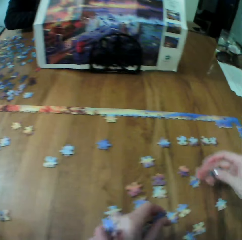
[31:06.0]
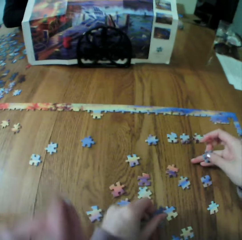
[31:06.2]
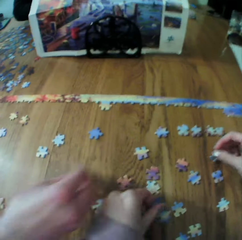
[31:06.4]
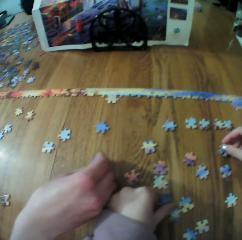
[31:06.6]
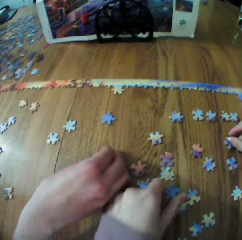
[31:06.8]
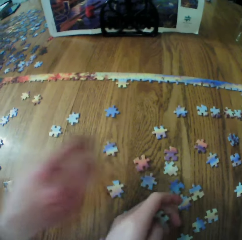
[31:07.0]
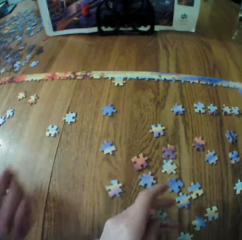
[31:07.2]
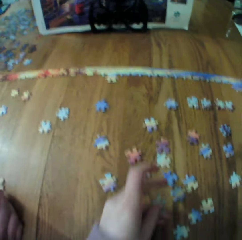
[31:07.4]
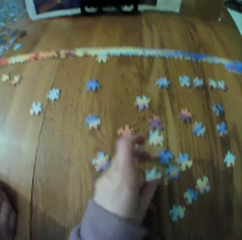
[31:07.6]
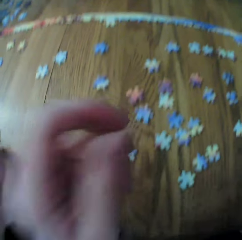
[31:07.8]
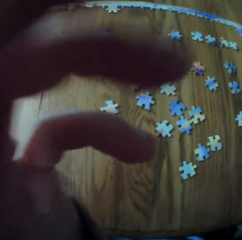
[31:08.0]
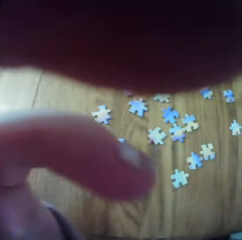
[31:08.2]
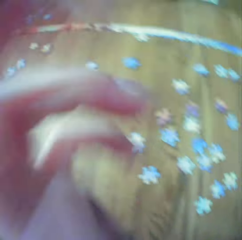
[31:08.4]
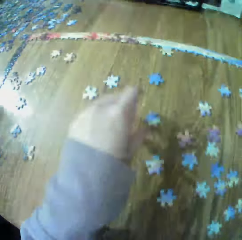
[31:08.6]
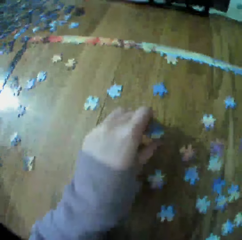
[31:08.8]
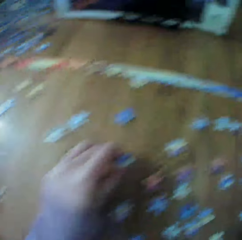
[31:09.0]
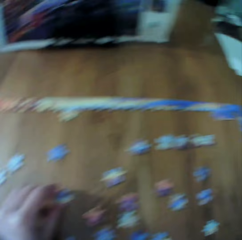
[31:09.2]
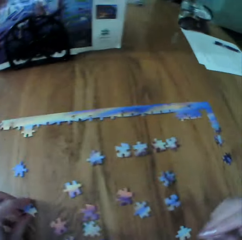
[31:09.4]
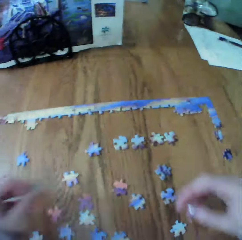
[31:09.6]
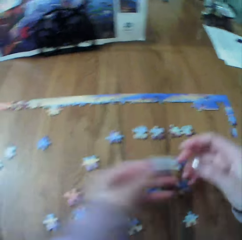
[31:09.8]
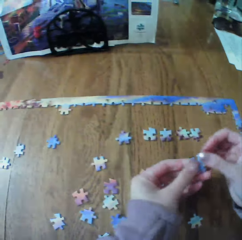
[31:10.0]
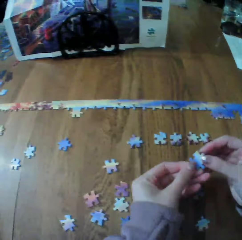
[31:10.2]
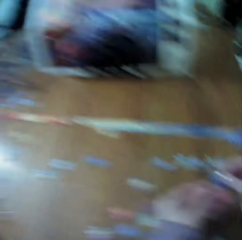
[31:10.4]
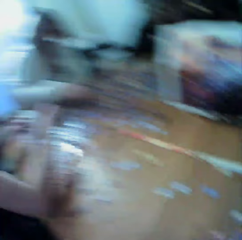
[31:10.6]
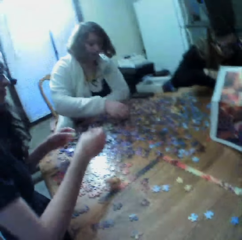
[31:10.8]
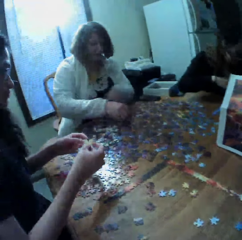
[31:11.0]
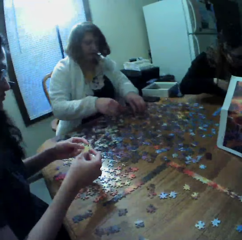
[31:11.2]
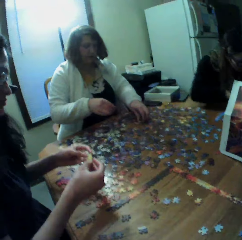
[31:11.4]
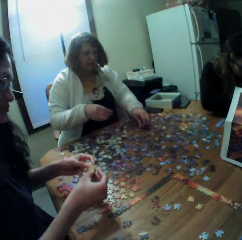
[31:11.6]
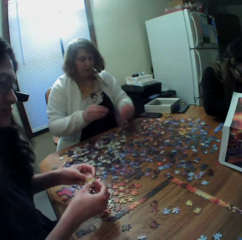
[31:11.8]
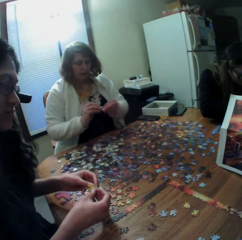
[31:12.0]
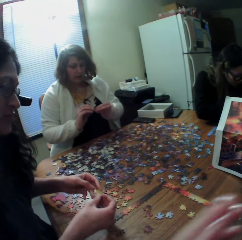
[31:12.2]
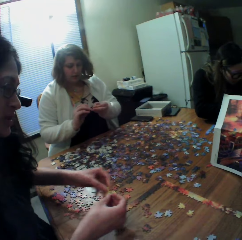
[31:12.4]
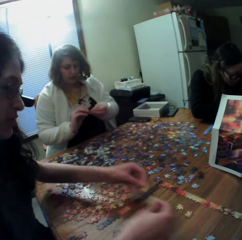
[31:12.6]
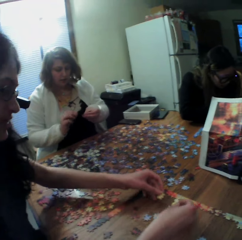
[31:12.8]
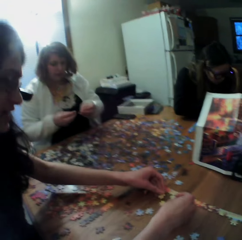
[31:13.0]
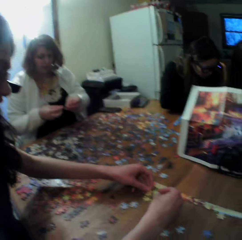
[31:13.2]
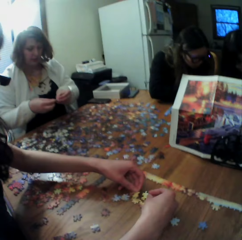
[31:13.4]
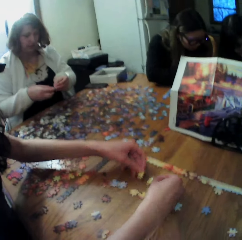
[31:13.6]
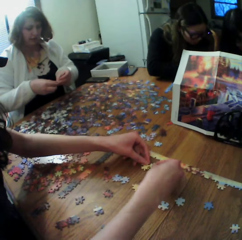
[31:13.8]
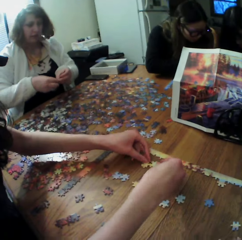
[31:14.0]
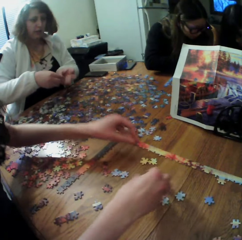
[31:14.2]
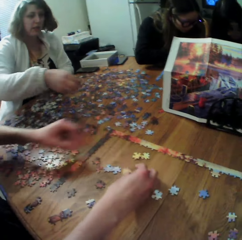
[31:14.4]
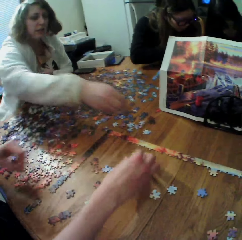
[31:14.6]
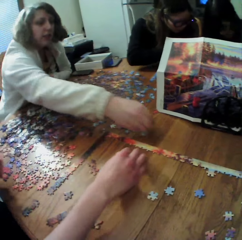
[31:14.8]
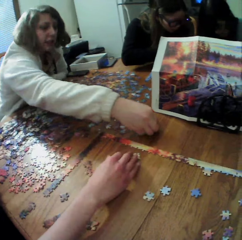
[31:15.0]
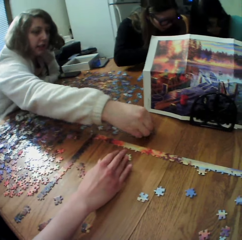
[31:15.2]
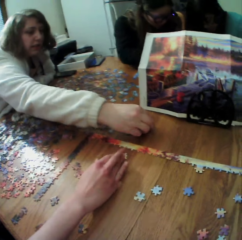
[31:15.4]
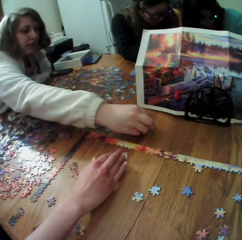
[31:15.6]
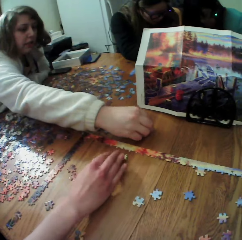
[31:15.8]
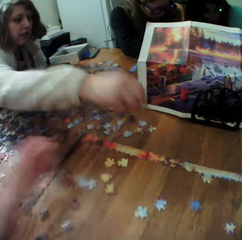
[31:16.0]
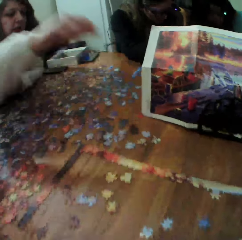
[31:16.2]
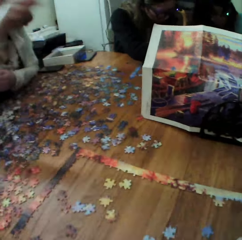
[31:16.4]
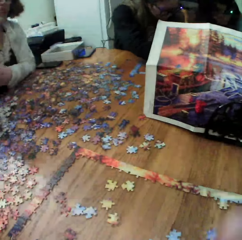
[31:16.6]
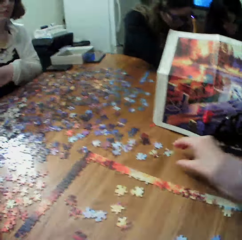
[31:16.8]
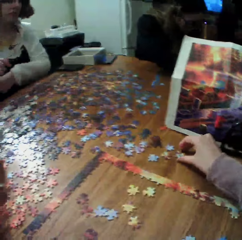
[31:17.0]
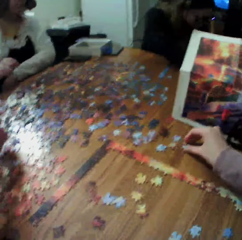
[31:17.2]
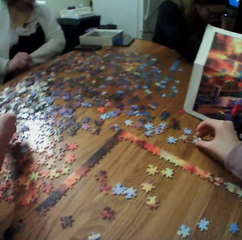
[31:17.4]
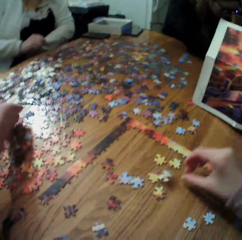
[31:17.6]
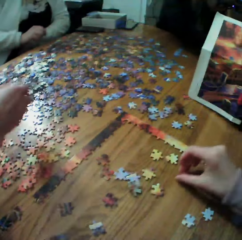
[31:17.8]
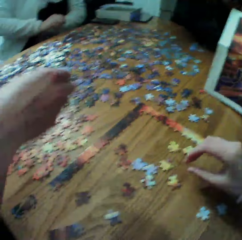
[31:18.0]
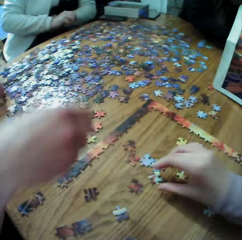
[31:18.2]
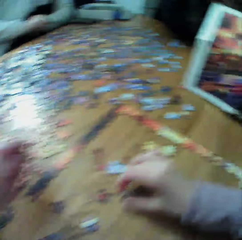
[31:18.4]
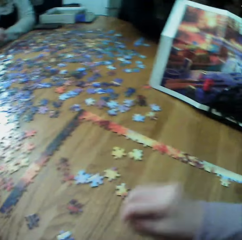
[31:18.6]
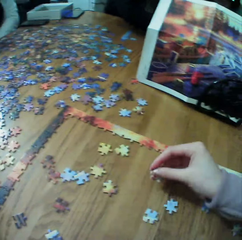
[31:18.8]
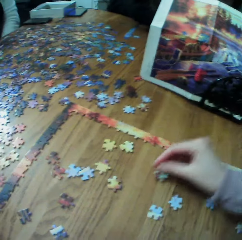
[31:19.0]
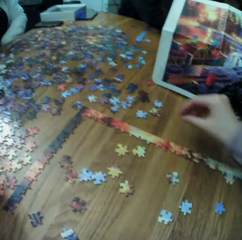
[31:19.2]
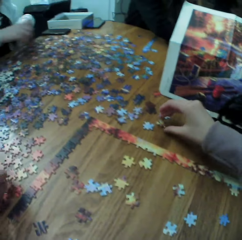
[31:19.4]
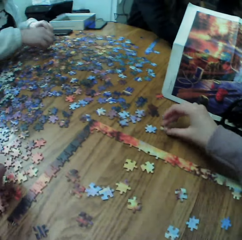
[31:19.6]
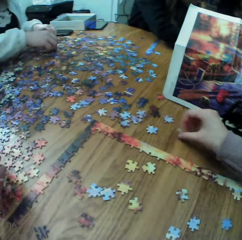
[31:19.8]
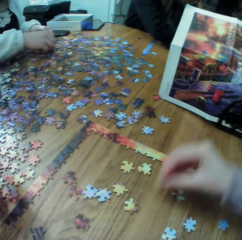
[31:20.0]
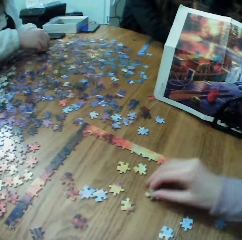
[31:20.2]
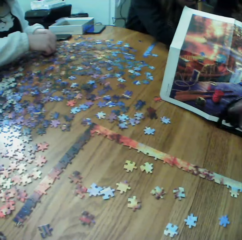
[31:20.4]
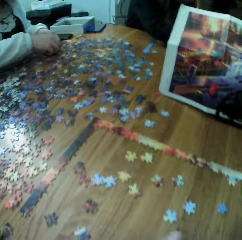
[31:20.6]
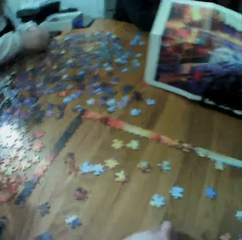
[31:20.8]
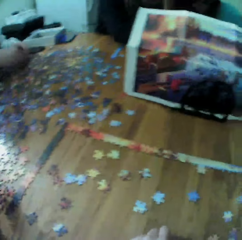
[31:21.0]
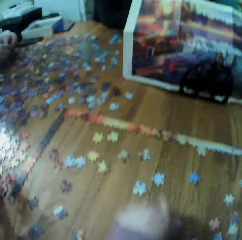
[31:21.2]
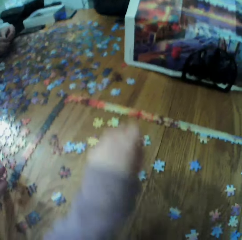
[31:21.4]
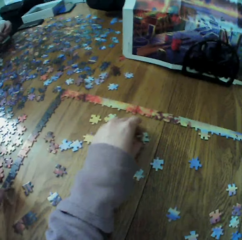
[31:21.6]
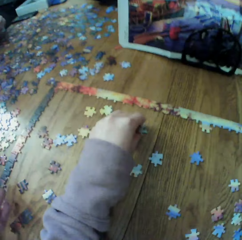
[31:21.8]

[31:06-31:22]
The camera wearer looks around. A woman picks the puzzle piece. Another woman picks the puzzle piece.

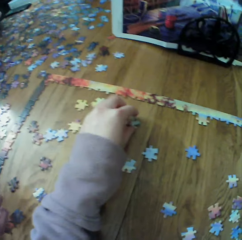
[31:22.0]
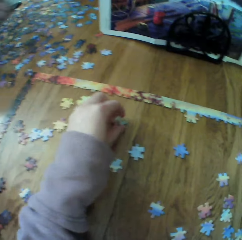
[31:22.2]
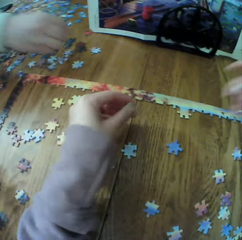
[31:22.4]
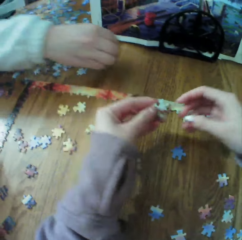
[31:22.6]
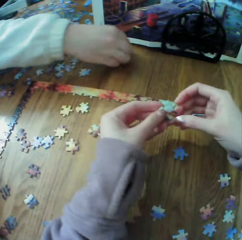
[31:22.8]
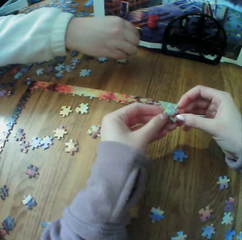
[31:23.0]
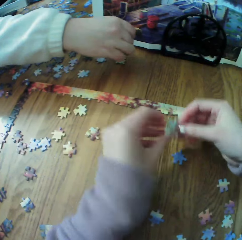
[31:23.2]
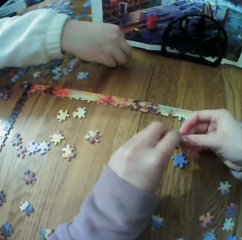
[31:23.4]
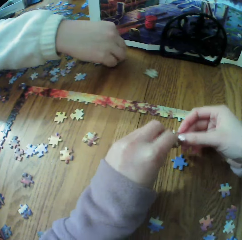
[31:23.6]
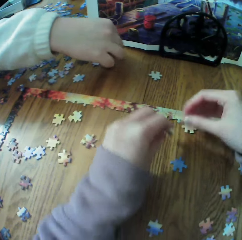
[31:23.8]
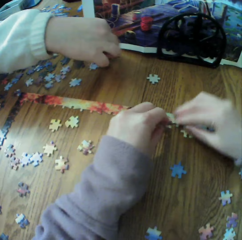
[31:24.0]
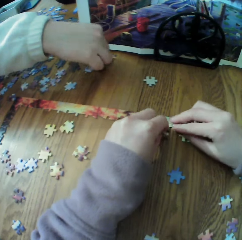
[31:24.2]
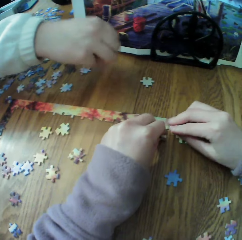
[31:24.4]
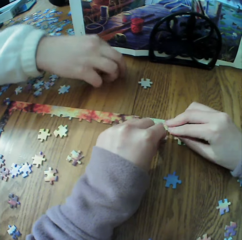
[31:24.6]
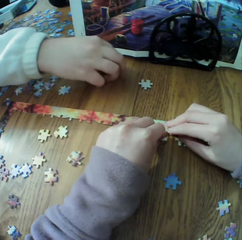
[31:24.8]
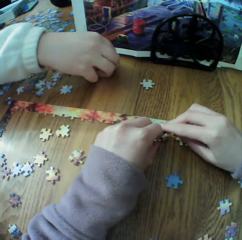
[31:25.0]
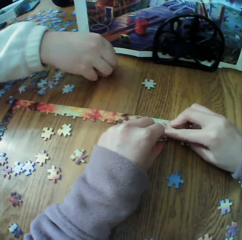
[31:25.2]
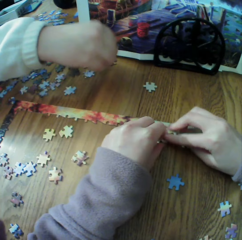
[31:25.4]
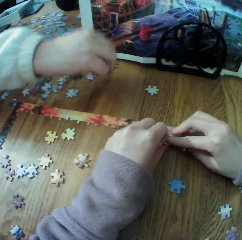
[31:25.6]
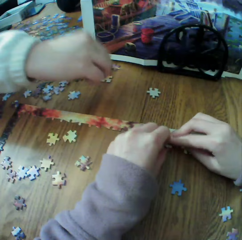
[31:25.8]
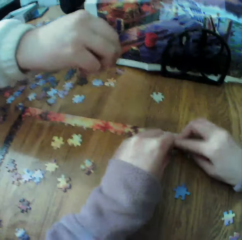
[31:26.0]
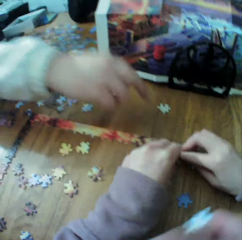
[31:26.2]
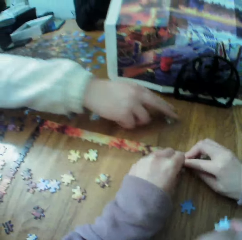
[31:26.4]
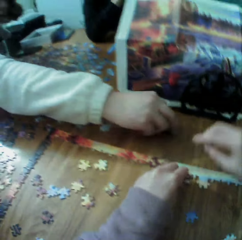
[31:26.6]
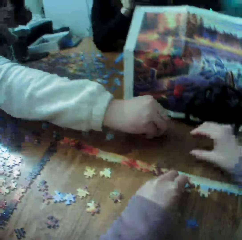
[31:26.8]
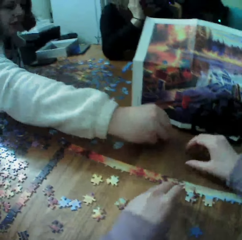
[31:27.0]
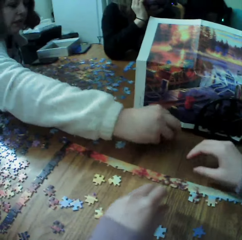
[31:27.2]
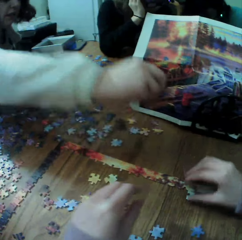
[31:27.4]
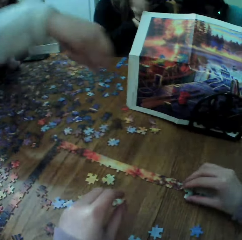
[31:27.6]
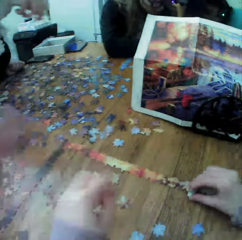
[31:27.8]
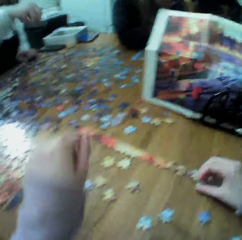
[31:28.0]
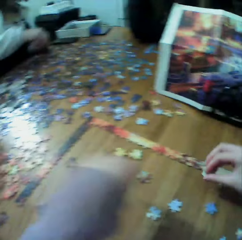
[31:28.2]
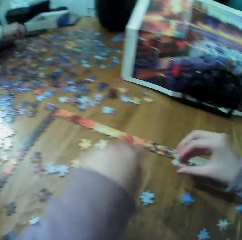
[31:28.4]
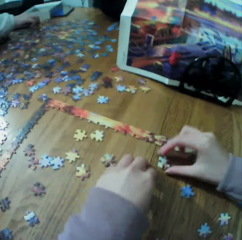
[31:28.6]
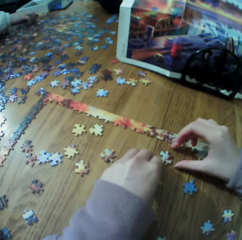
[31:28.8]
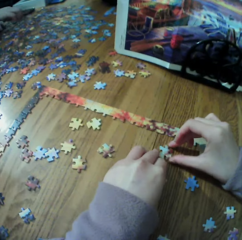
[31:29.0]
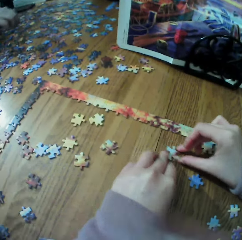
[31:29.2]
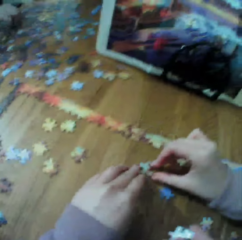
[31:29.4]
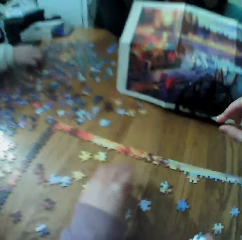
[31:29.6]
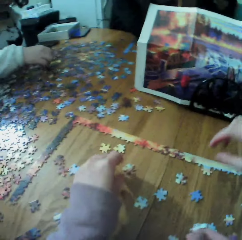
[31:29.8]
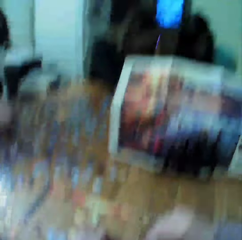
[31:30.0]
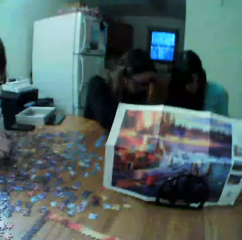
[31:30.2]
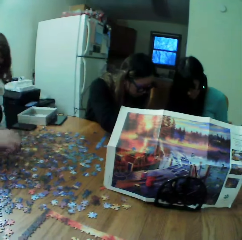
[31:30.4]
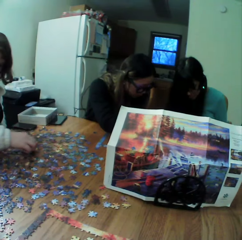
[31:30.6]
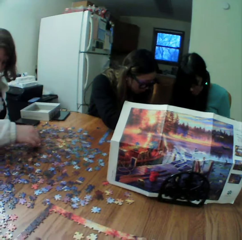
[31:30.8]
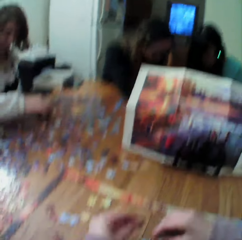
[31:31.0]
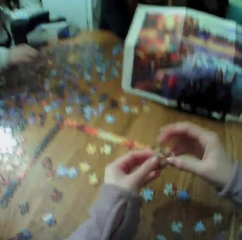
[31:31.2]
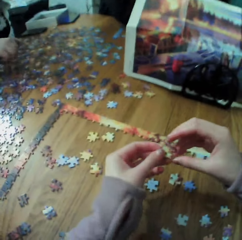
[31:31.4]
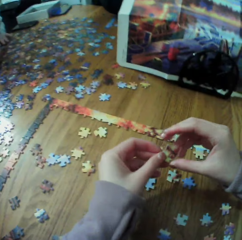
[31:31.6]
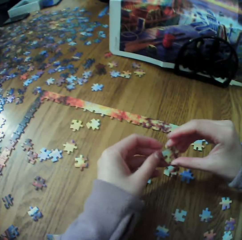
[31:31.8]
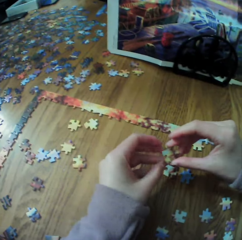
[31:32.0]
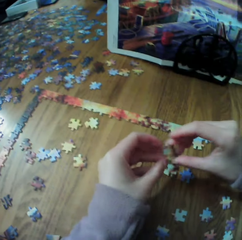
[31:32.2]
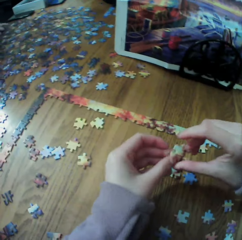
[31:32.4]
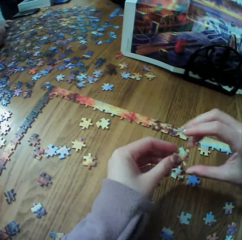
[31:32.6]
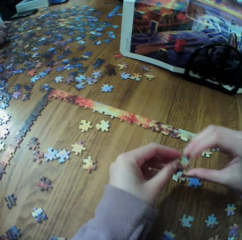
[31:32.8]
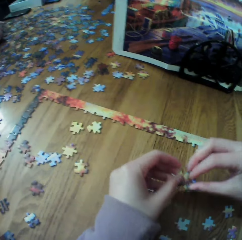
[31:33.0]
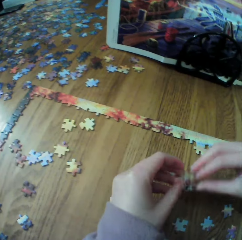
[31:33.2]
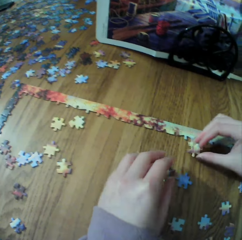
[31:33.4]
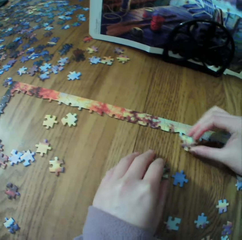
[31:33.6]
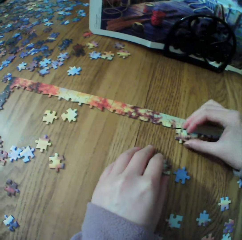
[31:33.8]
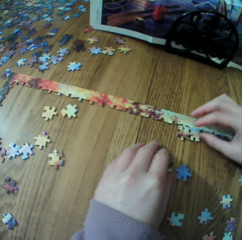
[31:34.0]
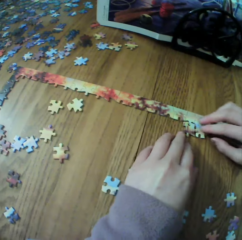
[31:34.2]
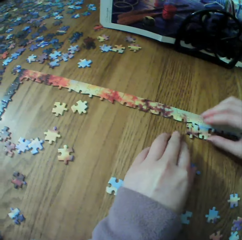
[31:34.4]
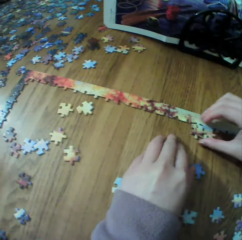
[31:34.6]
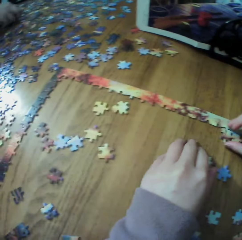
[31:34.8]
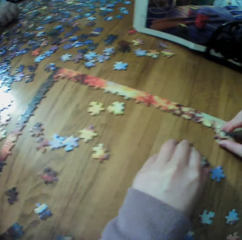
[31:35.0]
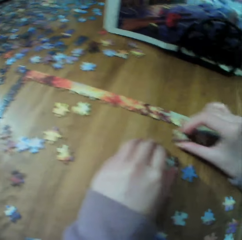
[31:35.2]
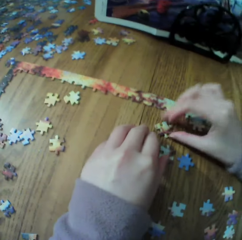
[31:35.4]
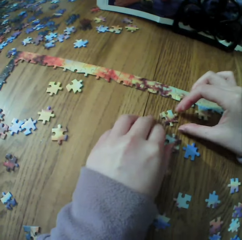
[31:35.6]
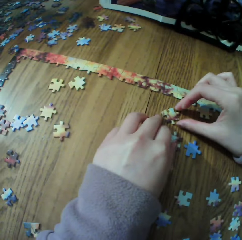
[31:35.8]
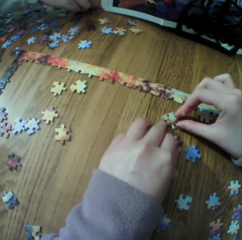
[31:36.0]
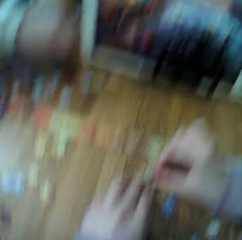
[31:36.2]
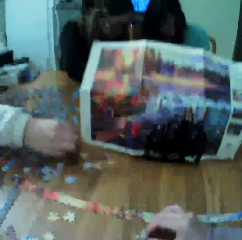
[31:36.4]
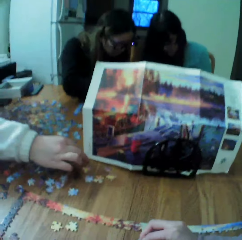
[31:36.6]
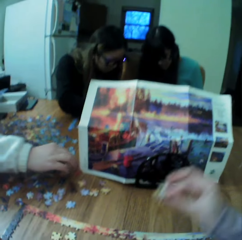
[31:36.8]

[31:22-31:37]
The camera wearer makes the puzzle.
